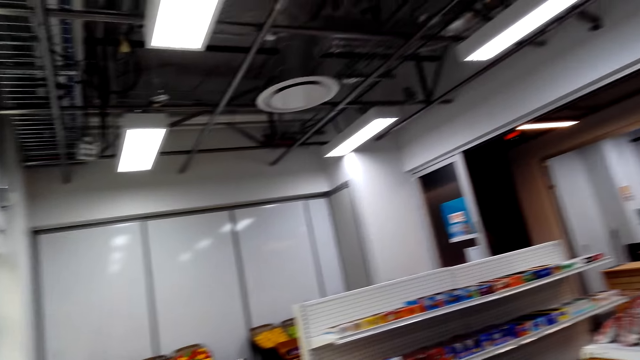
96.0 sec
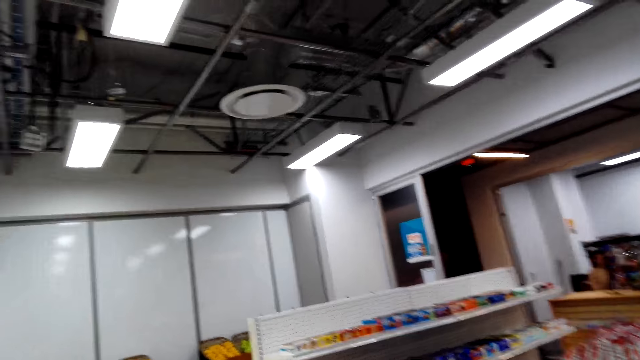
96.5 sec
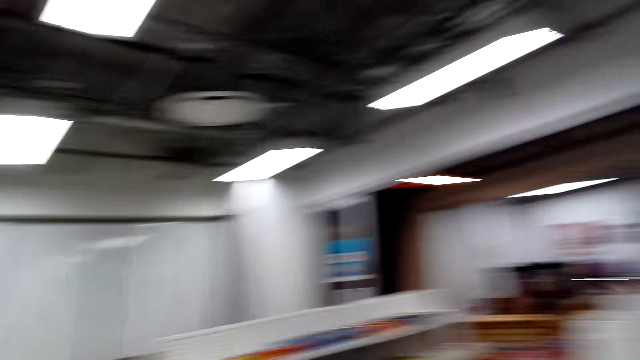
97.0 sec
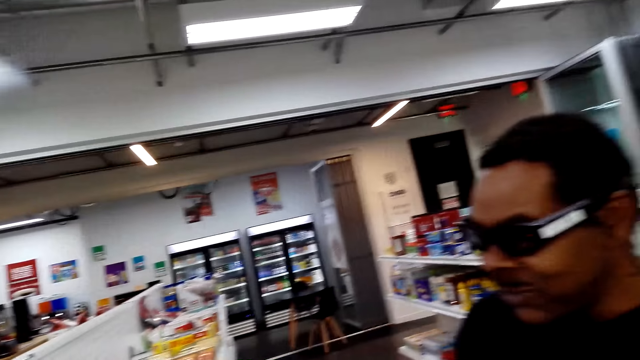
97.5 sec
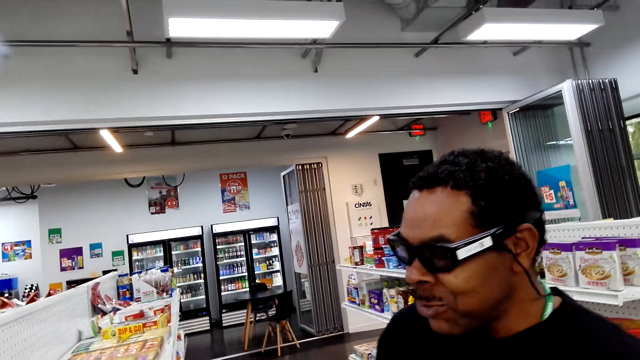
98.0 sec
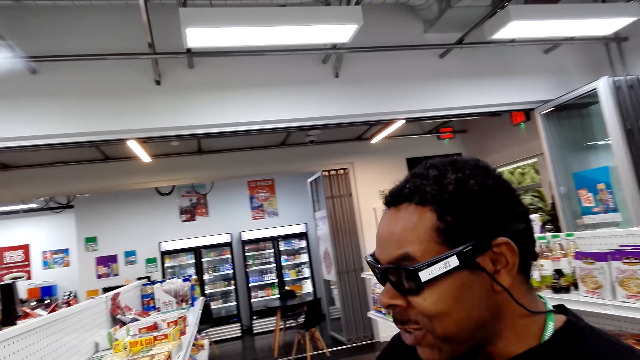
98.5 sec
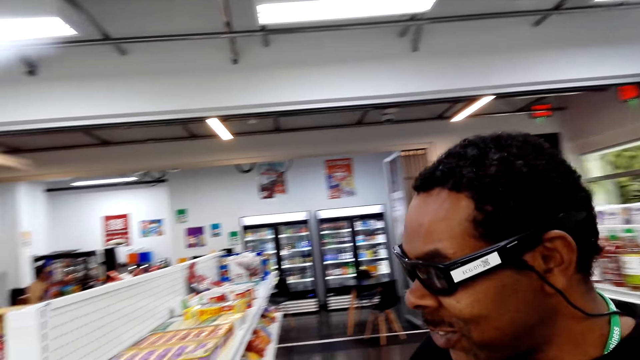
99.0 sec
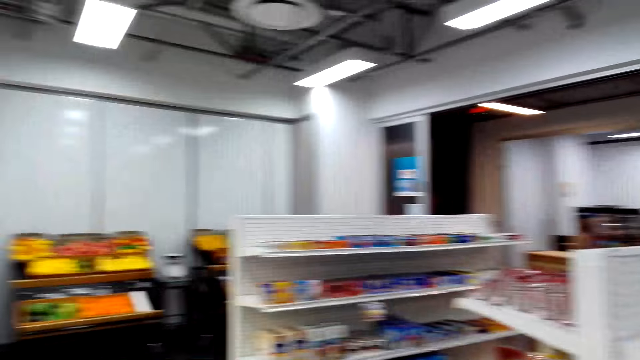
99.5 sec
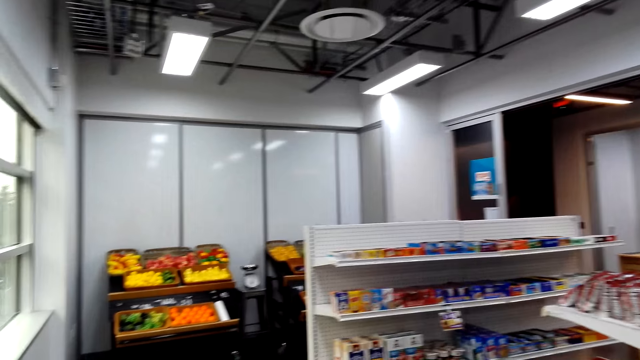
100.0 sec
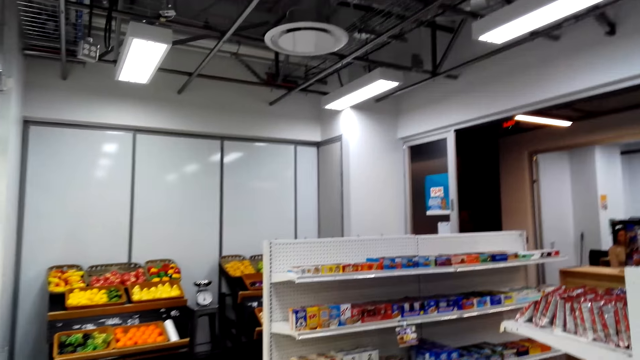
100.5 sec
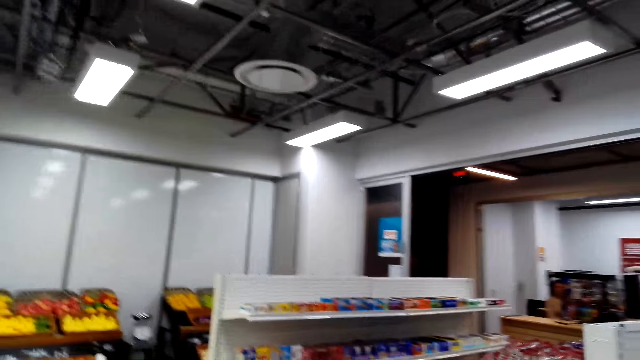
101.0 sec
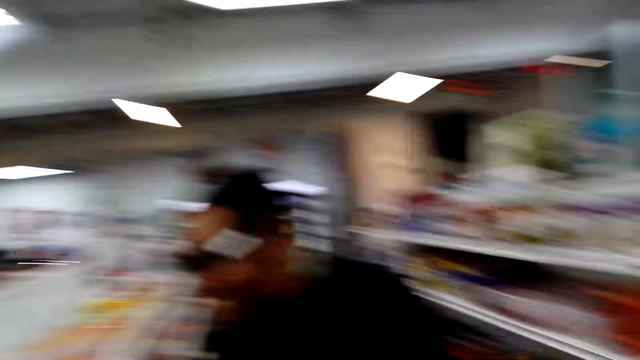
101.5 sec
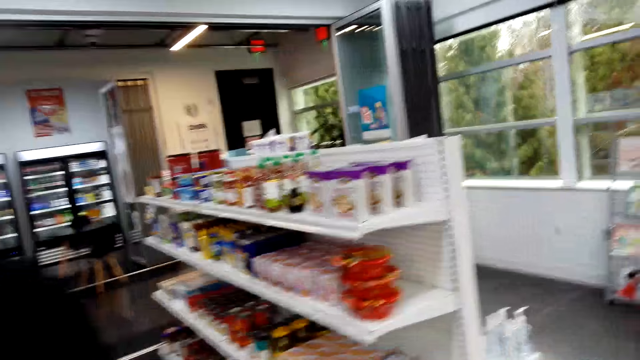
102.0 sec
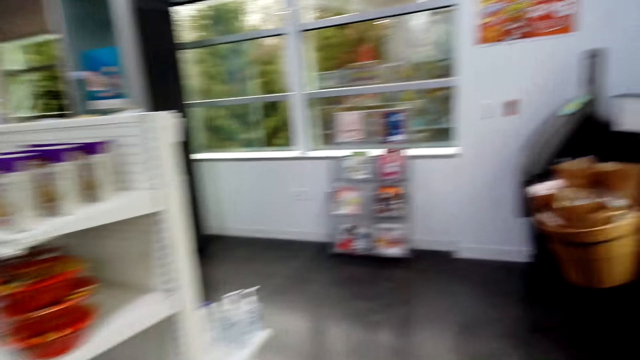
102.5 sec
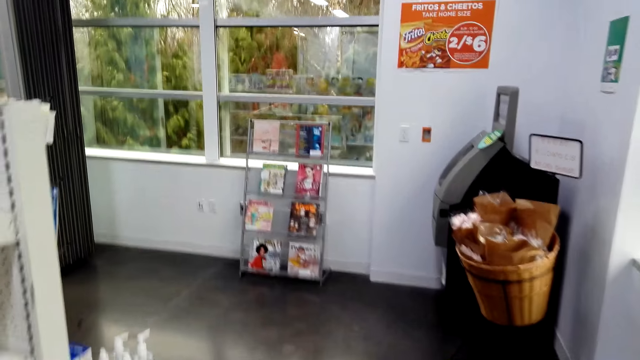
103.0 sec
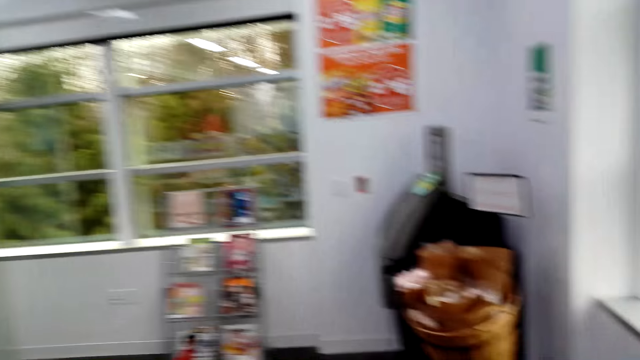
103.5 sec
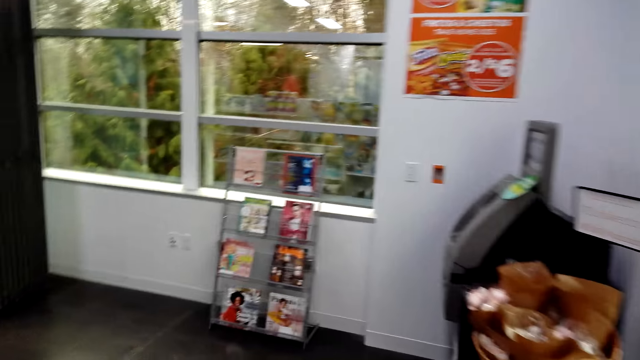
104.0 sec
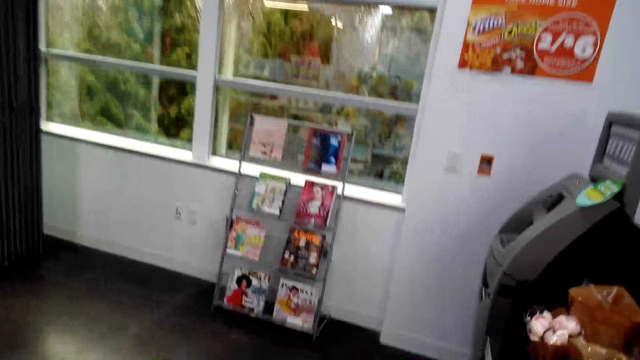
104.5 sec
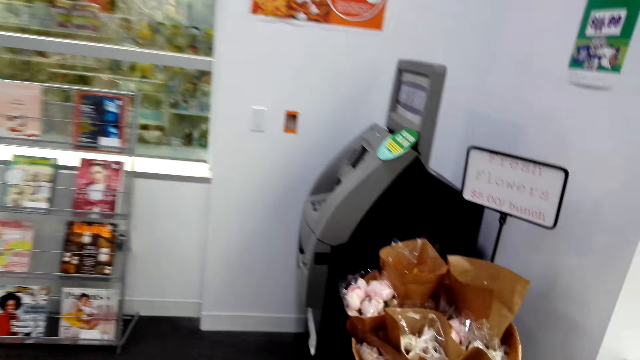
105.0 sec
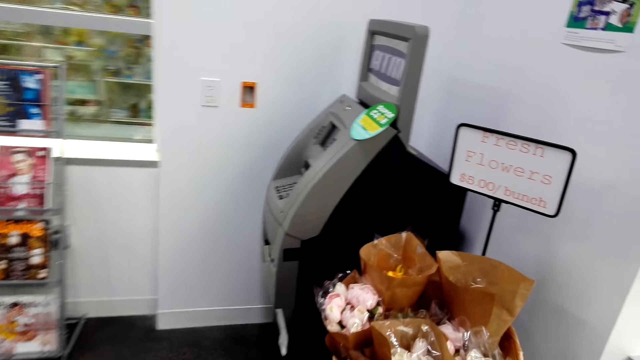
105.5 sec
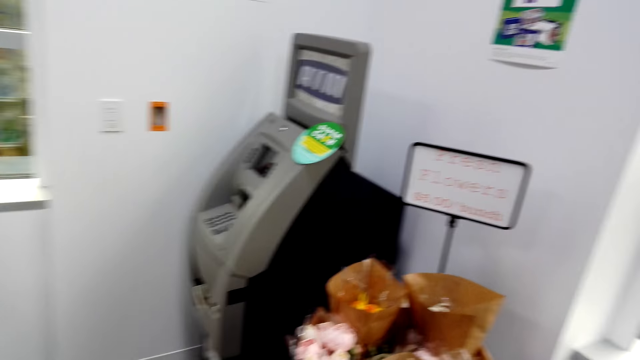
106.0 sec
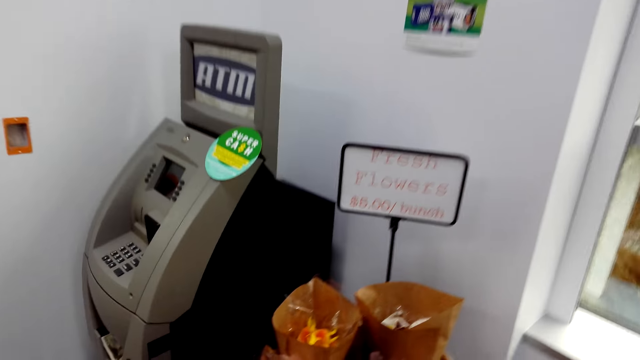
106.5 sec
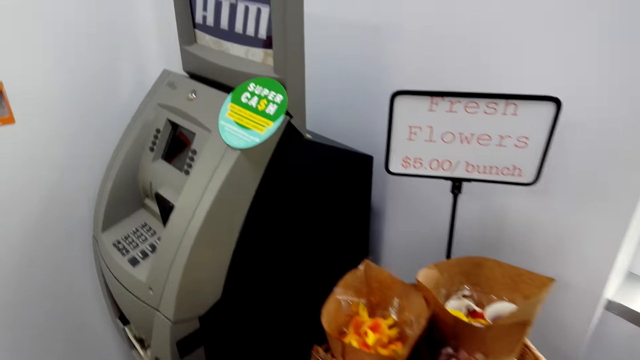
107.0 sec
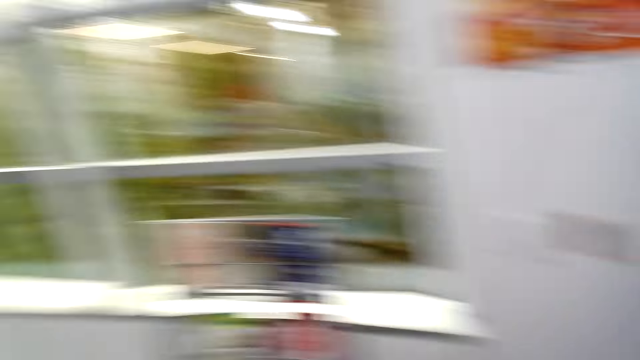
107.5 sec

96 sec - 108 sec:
The camera wearer looks at a man. They look around. They walk around.

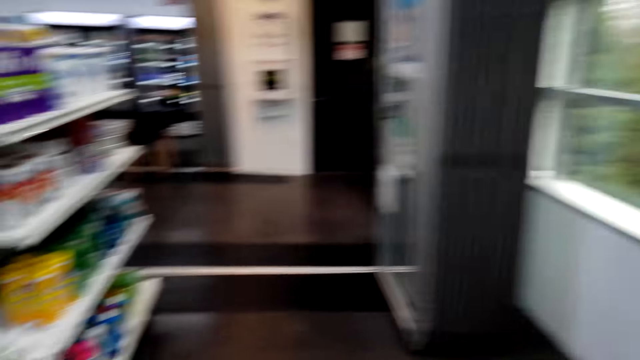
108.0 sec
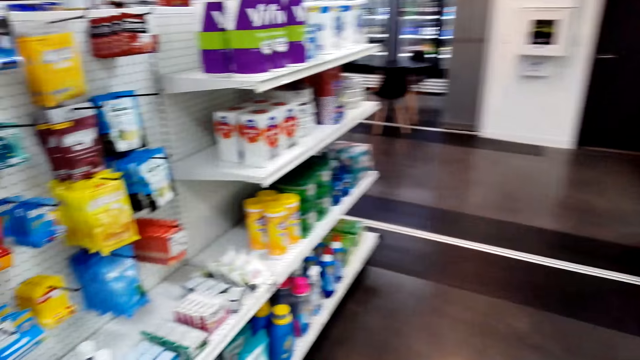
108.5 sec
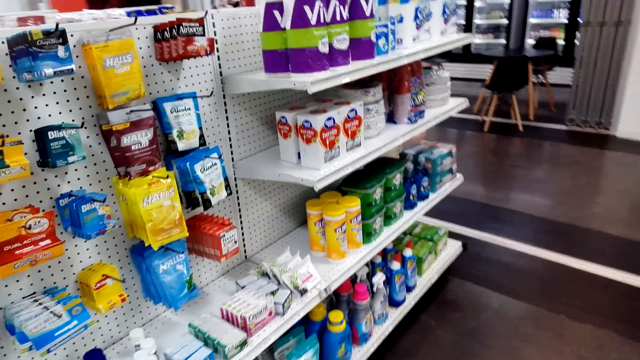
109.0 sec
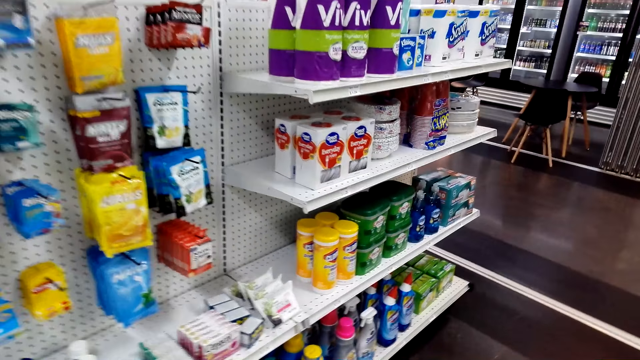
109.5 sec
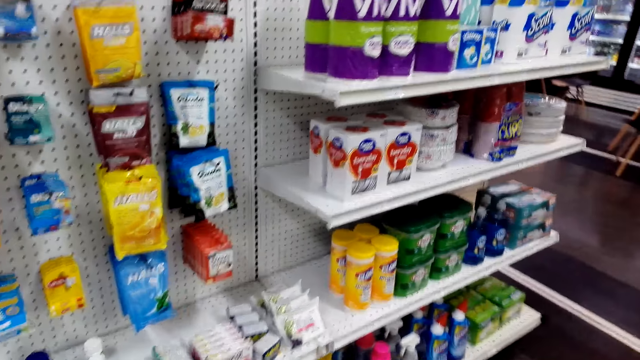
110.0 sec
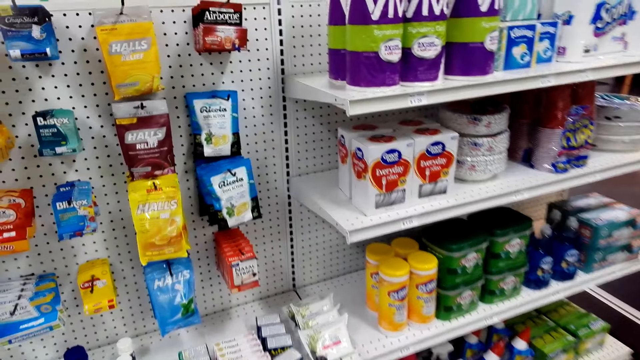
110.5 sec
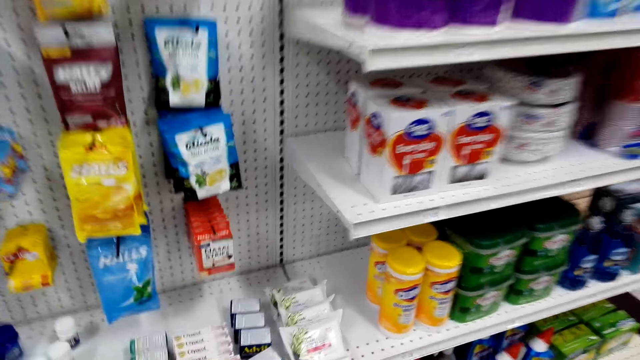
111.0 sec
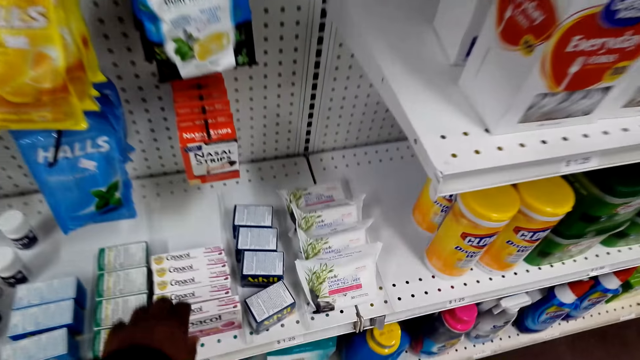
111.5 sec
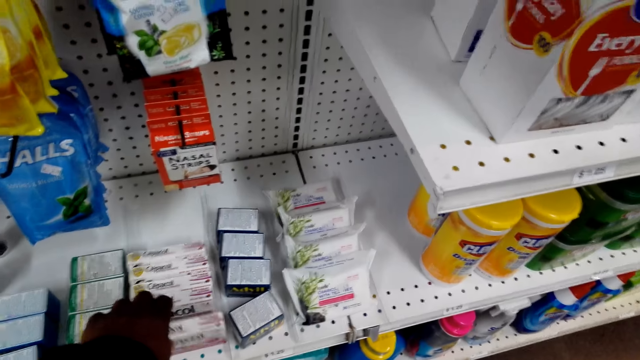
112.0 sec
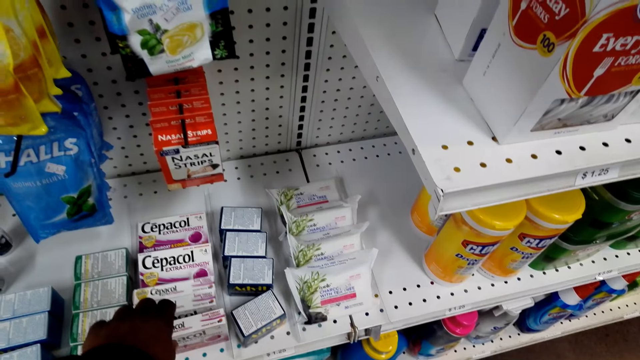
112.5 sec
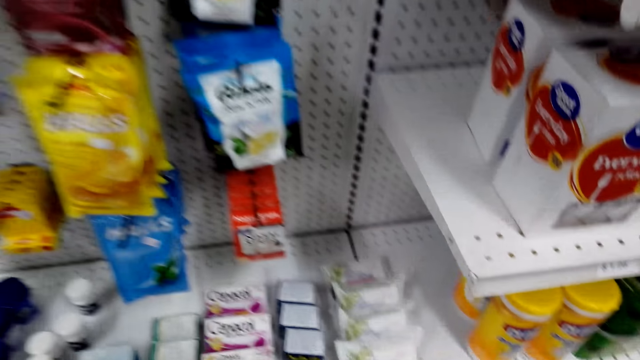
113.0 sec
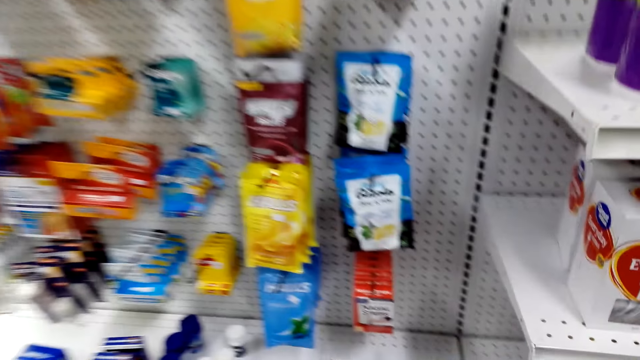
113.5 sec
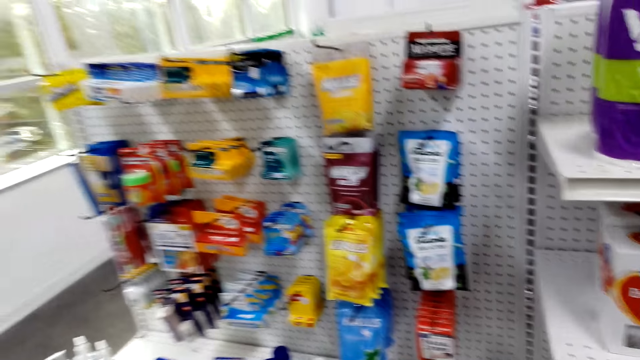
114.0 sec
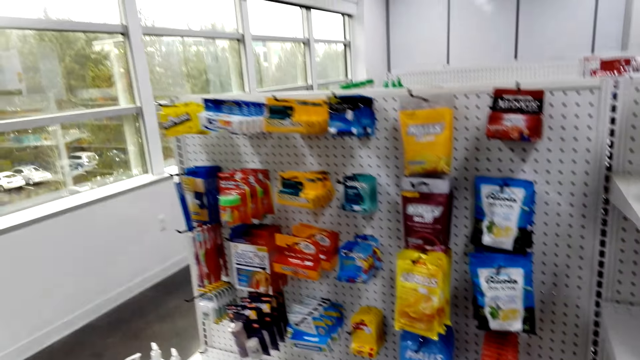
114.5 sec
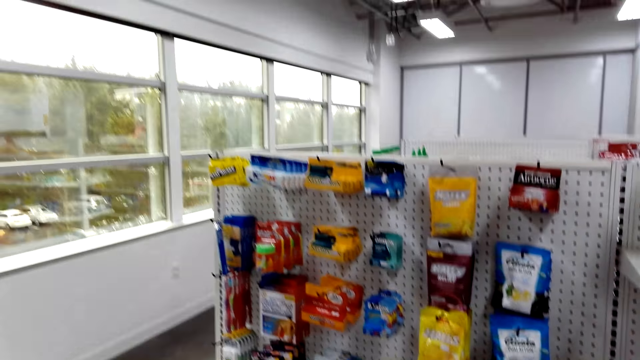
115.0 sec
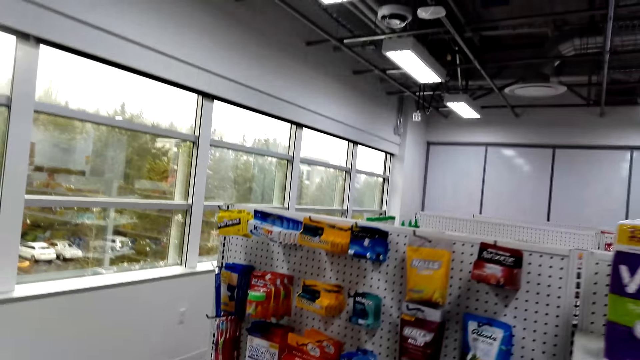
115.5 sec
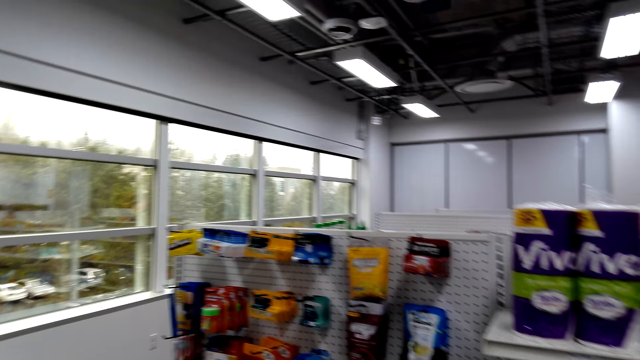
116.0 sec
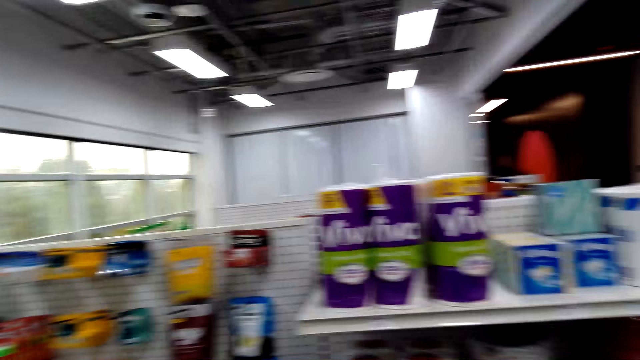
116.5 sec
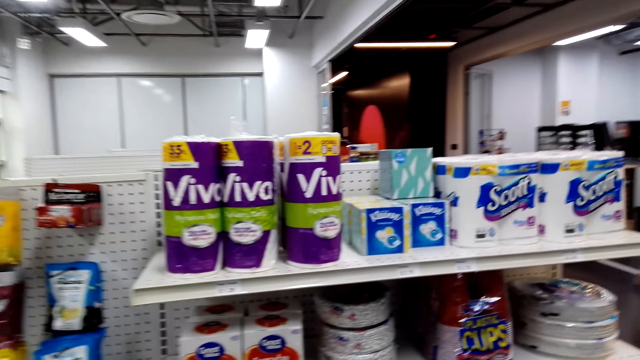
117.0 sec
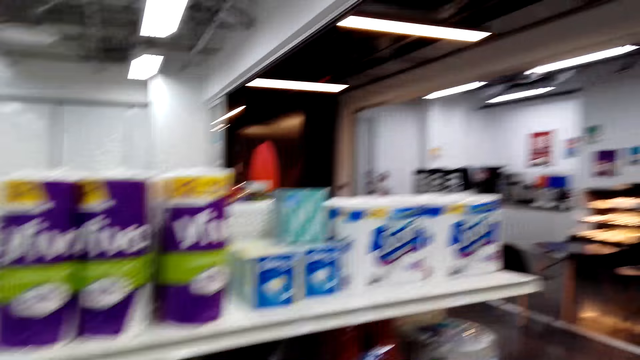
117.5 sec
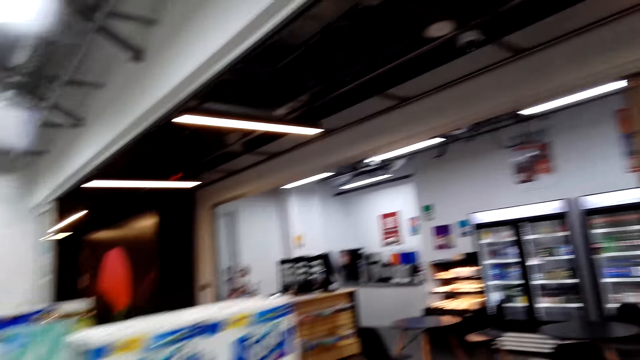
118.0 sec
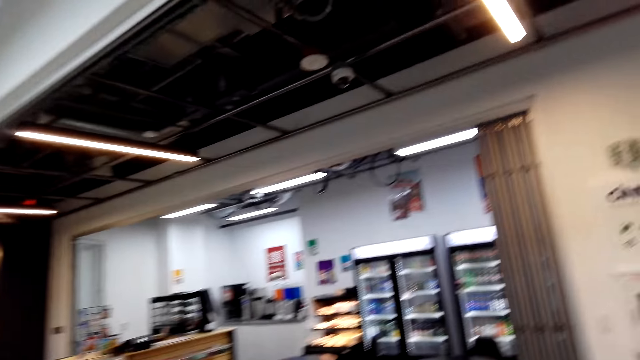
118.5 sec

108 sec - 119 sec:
The camera wearer picks up a packet from the shelf. They look around the shelf.
